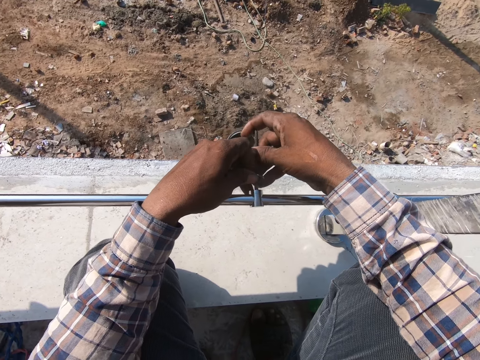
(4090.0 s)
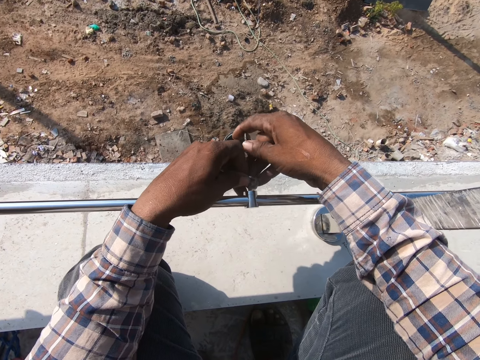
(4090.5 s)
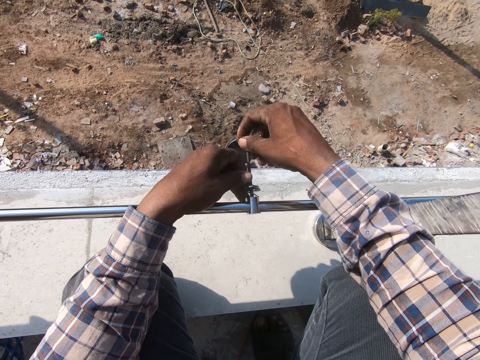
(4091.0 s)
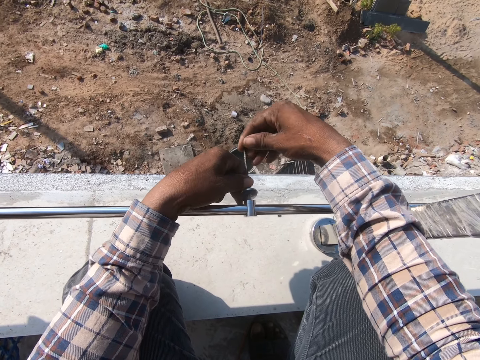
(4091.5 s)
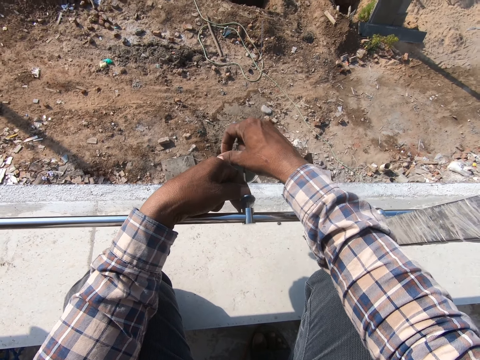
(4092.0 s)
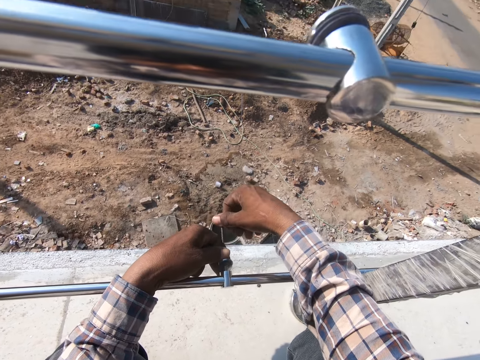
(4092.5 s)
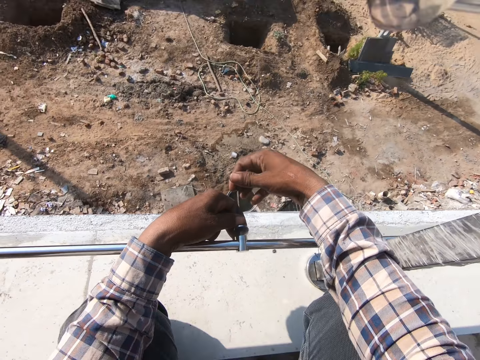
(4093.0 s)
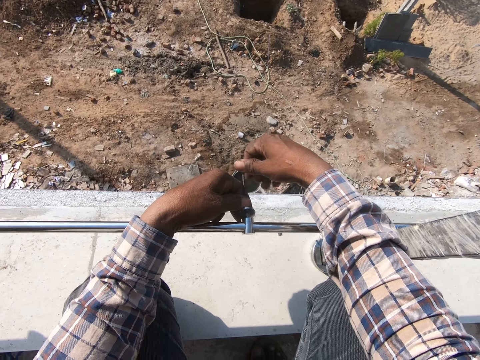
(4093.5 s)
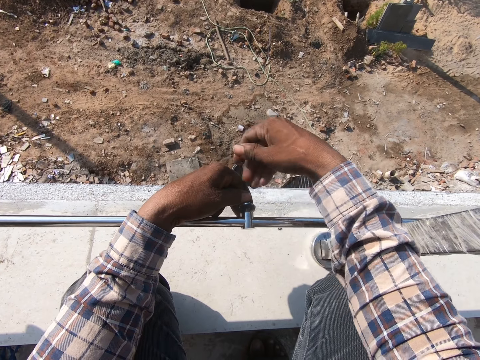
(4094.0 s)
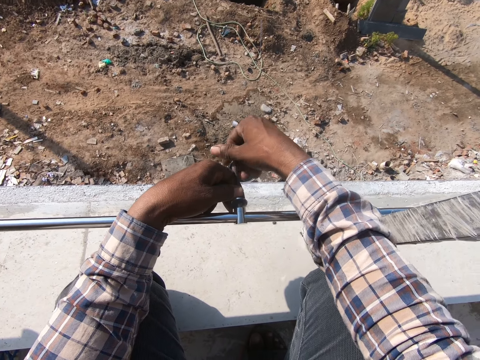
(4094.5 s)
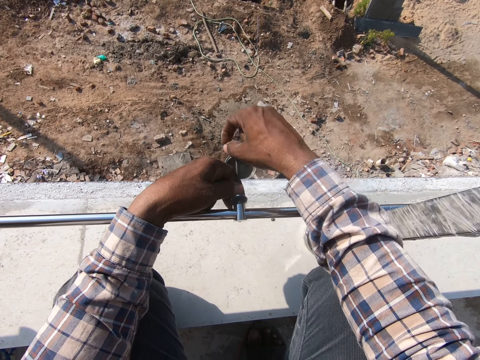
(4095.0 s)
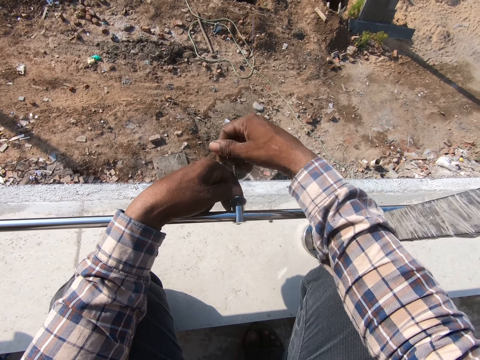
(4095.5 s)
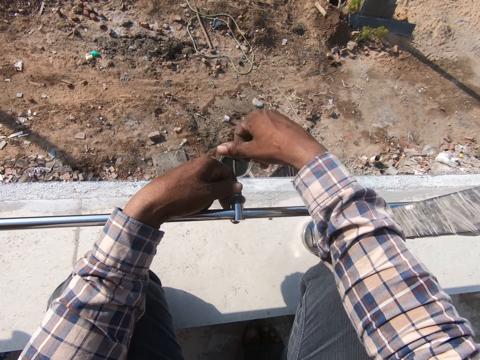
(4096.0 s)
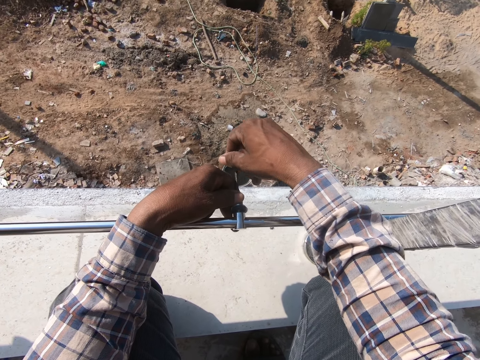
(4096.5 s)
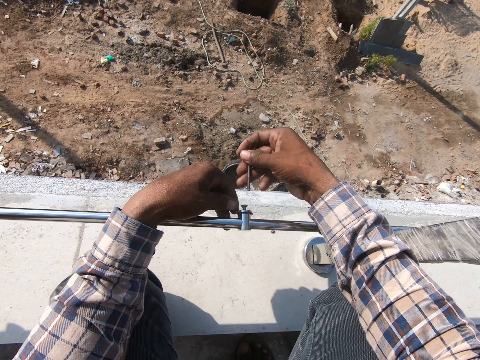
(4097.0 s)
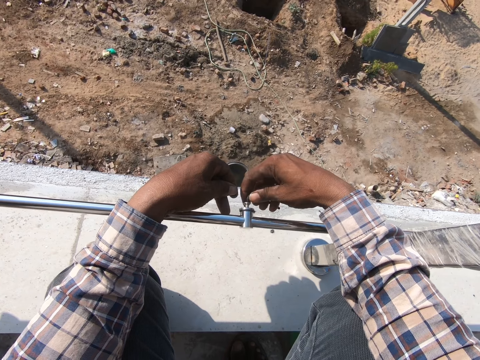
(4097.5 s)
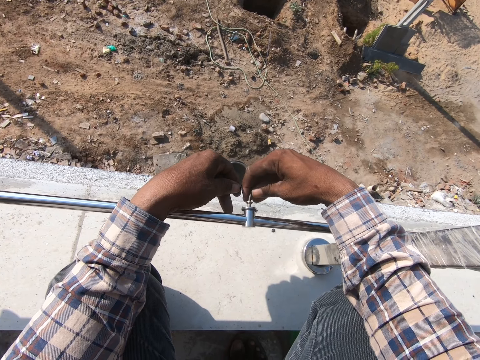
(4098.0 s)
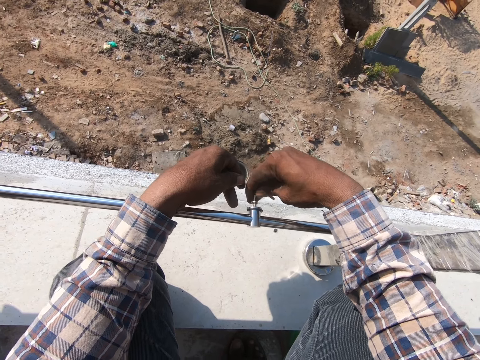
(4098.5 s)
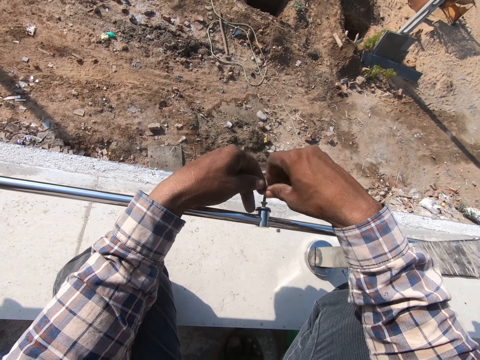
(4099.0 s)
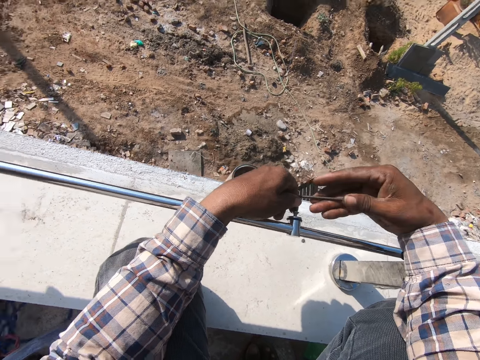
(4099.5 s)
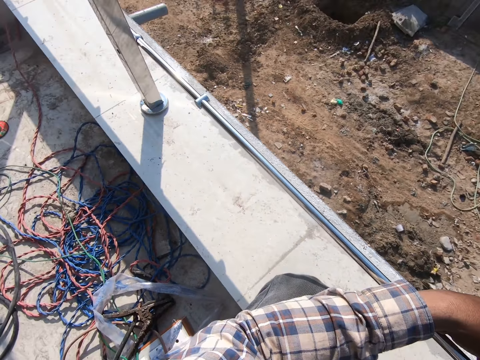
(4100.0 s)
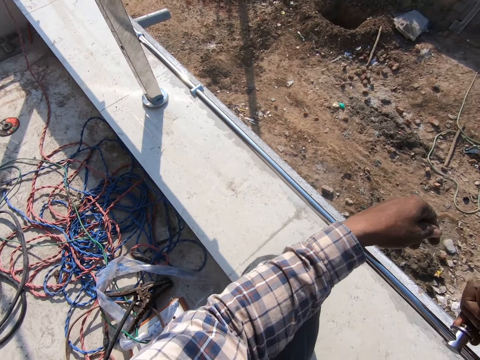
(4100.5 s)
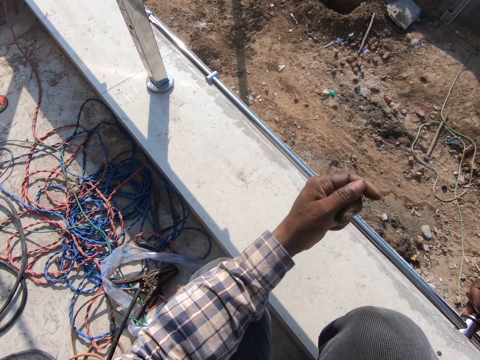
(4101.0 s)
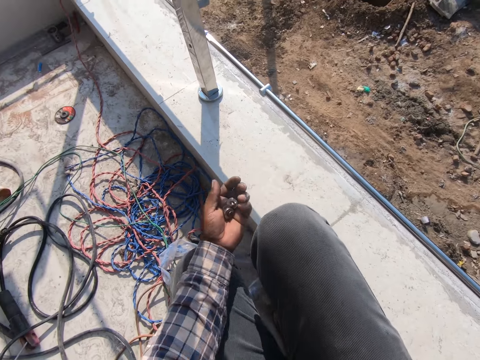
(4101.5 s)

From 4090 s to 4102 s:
The camera wearer tightens the nut using a hex key.

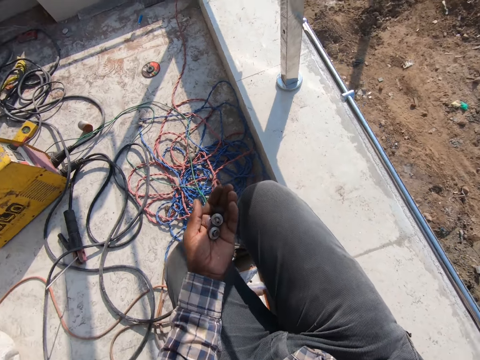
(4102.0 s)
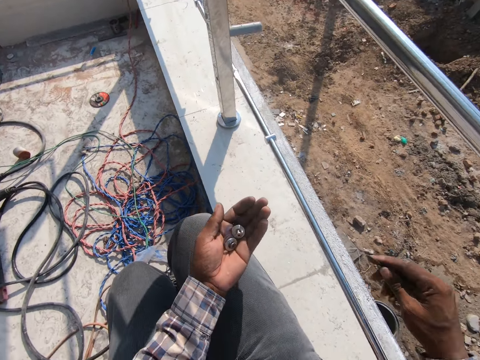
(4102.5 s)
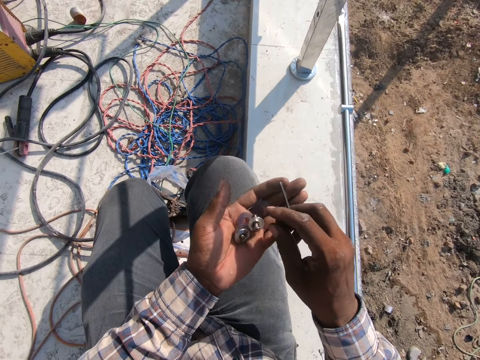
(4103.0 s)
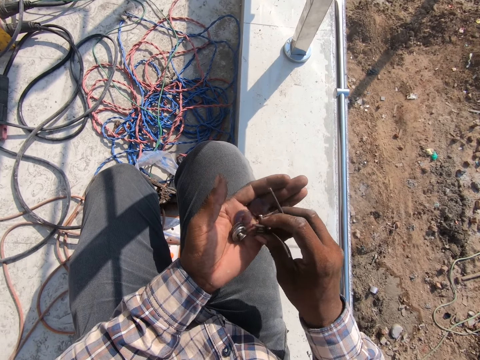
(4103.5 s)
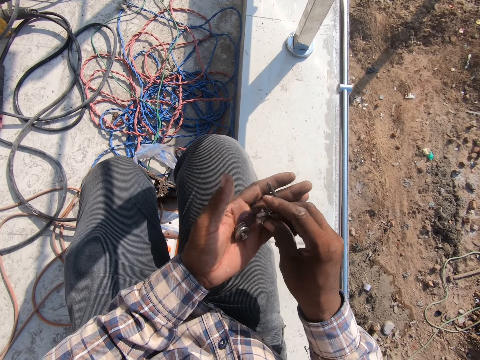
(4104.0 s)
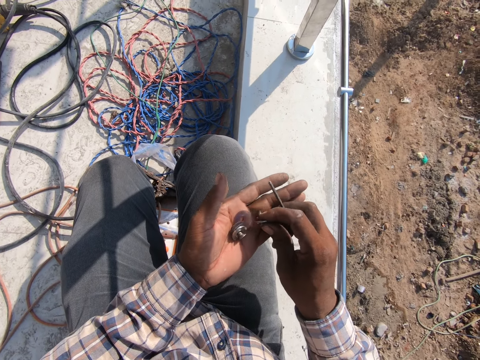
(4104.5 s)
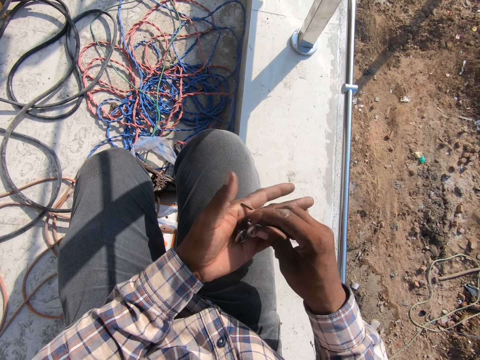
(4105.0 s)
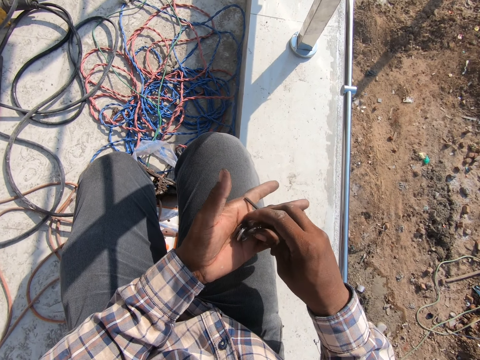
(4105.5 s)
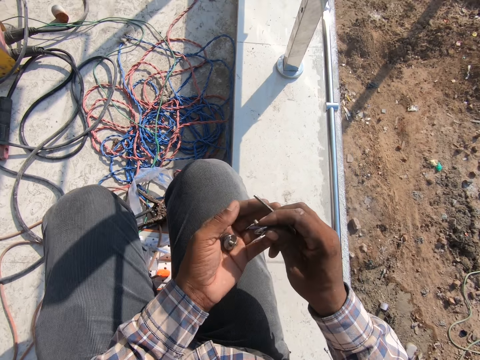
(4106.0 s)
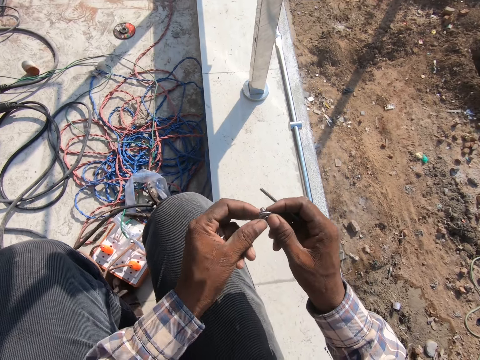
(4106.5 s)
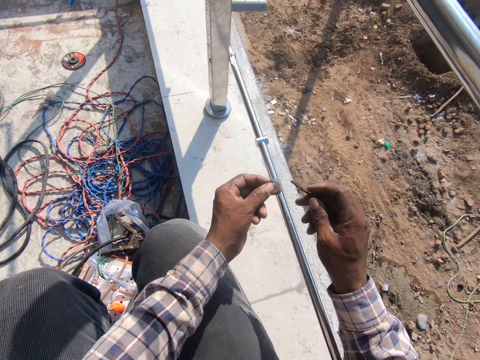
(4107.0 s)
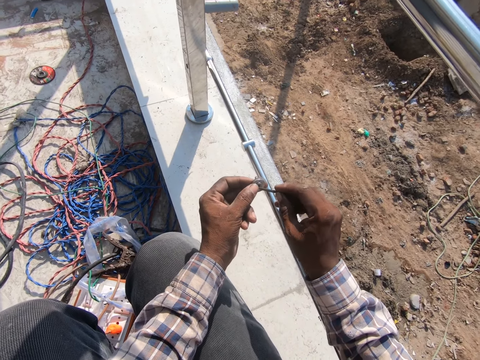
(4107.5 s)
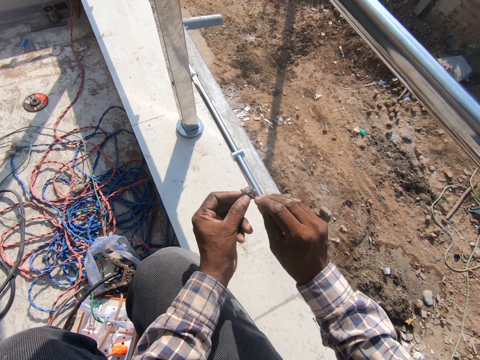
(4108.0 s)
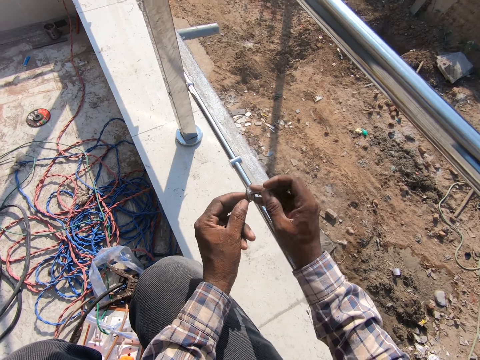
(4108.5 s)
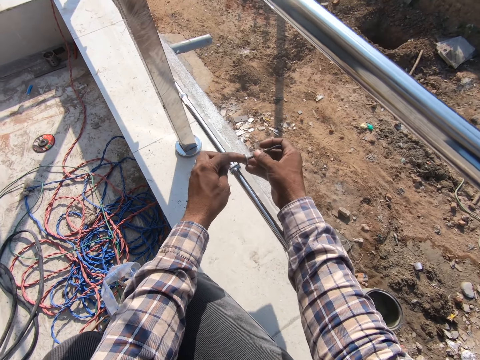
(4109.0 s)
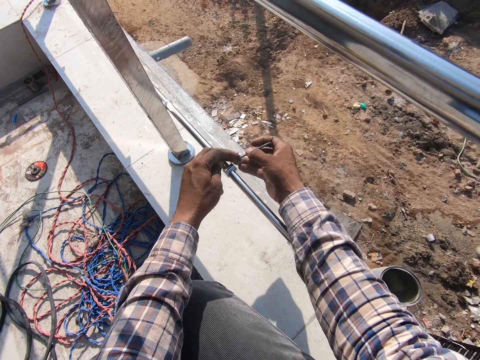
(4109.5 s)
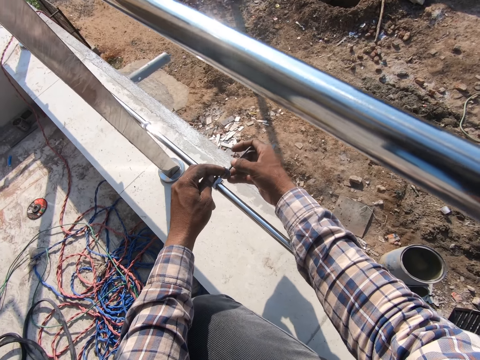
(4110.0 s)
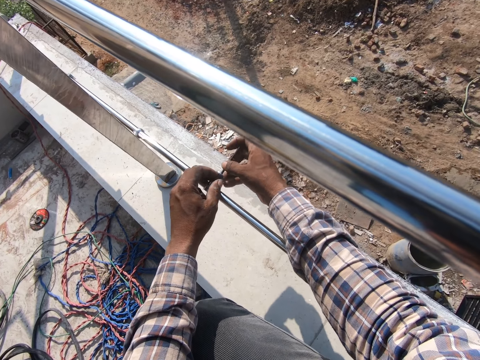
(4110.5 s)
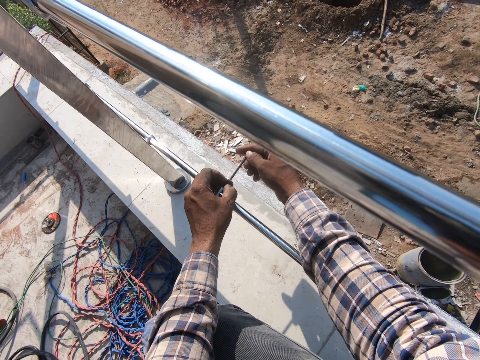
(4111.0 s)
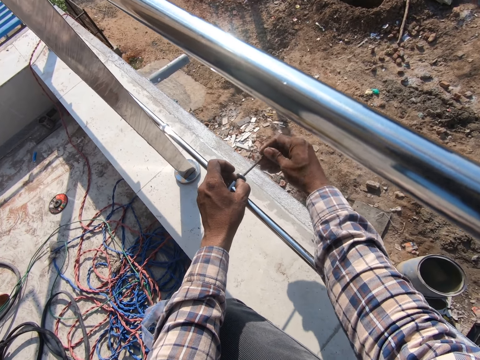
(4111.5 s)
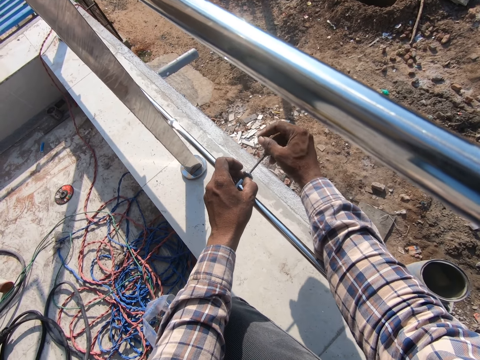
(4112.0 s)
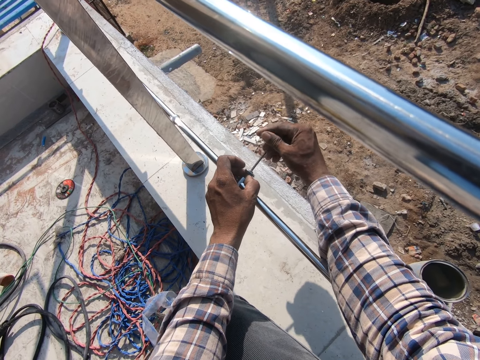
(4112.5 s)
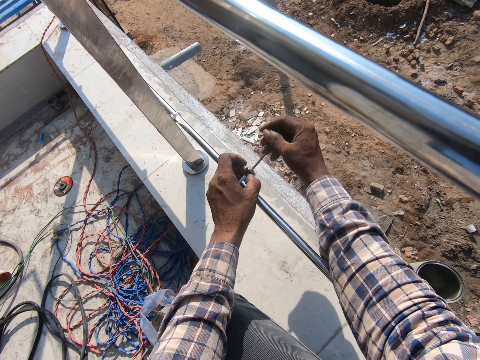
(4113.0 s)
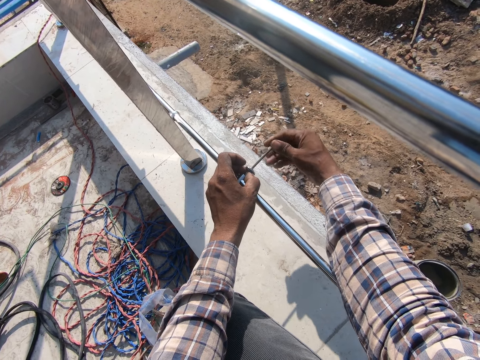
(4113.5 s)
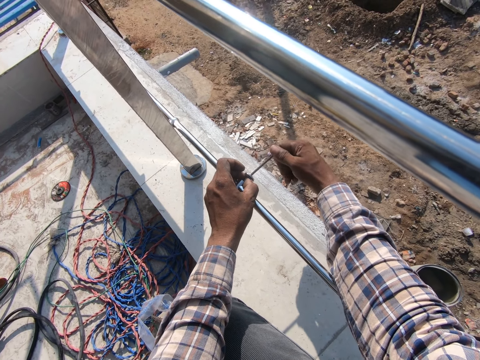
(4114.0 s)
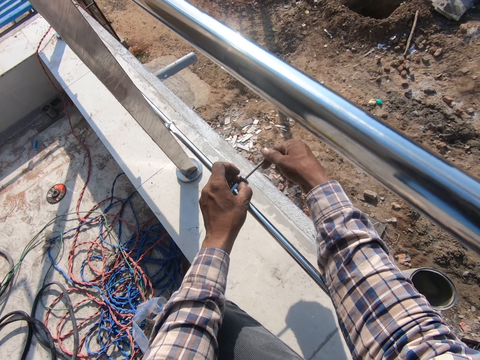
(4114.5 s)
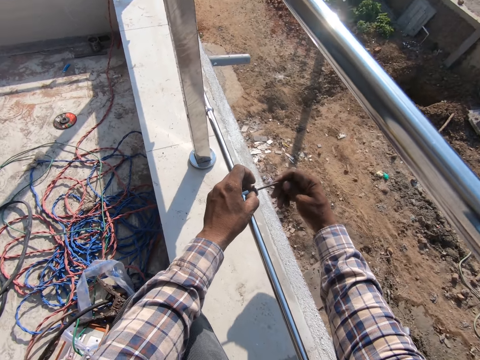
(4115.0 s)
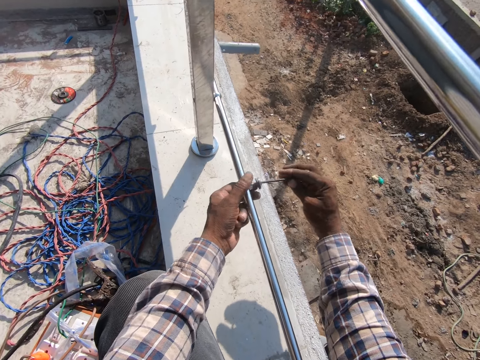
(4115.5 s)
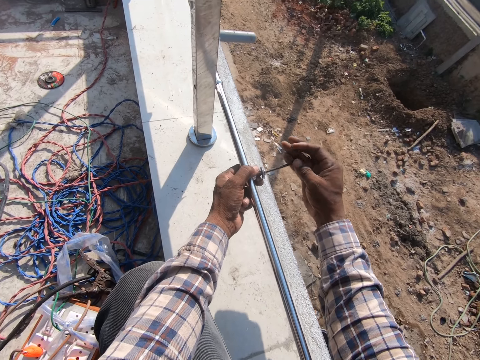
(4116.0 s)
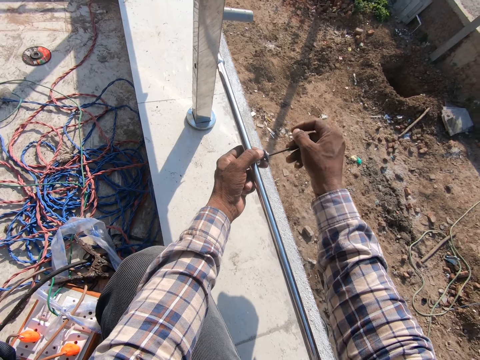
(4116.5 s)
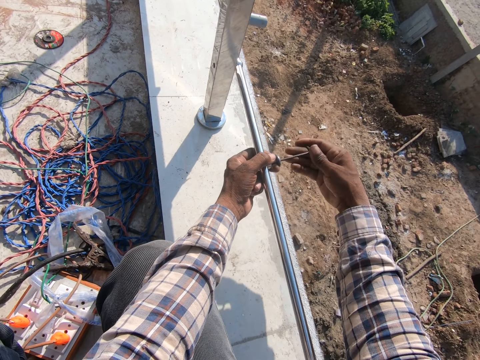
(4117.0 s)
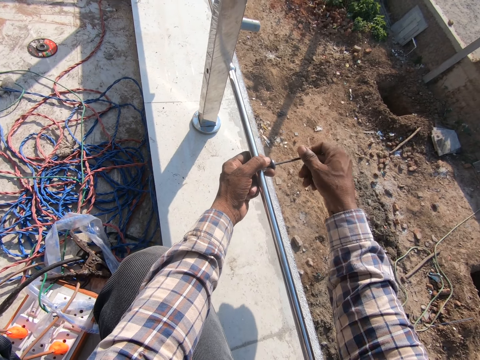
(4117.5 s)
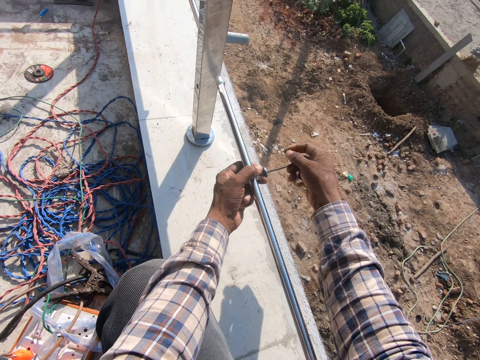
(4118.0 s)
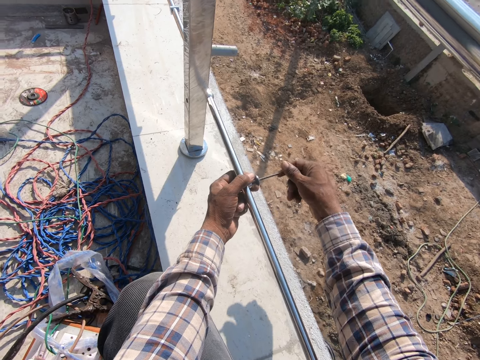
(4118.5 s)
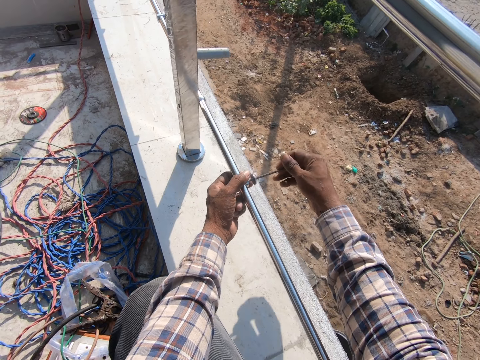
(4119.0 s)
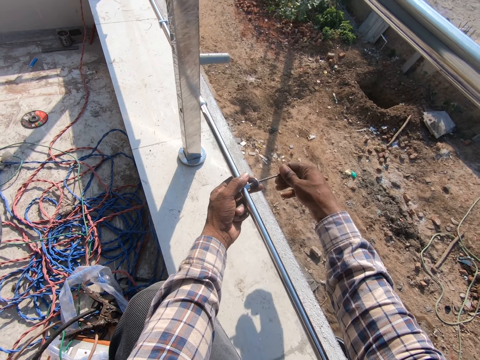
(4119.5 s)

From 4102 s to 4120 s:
The camera wearer picks up a screw or nuts from the left hand. They put the hex key on top of the screw. They tighten the nut using the hex key.
